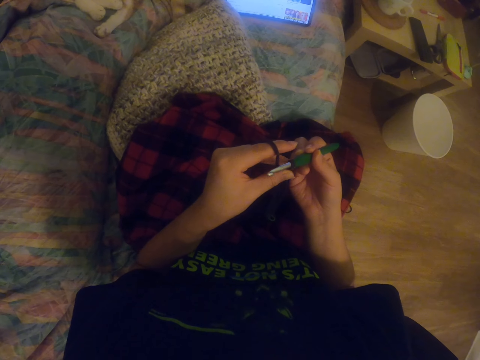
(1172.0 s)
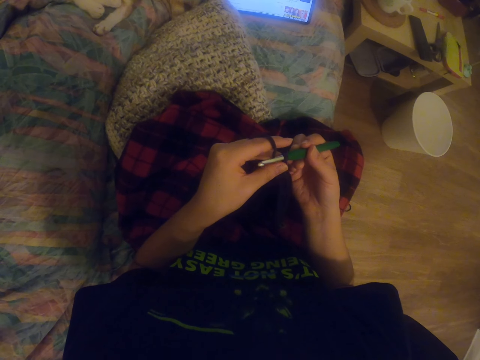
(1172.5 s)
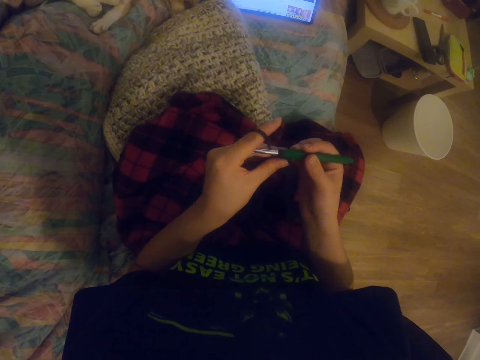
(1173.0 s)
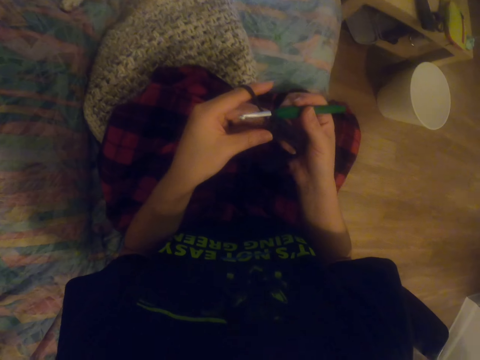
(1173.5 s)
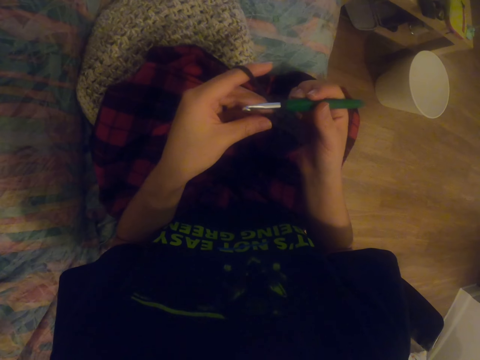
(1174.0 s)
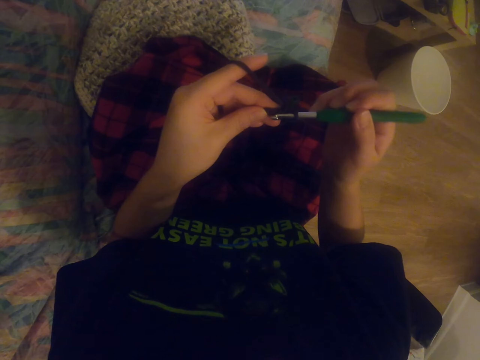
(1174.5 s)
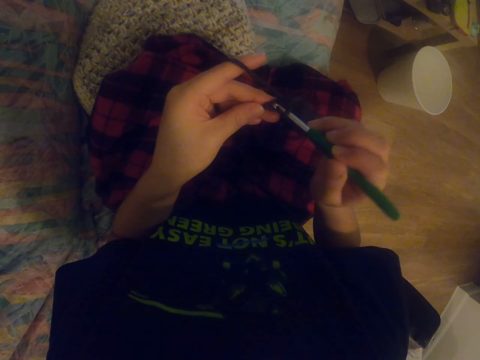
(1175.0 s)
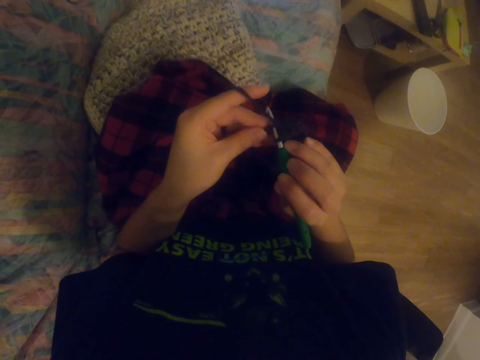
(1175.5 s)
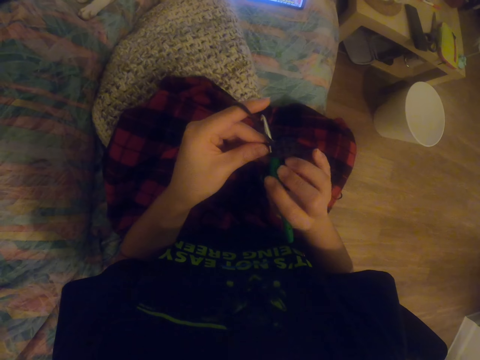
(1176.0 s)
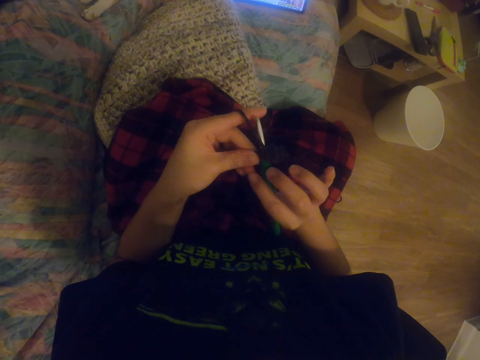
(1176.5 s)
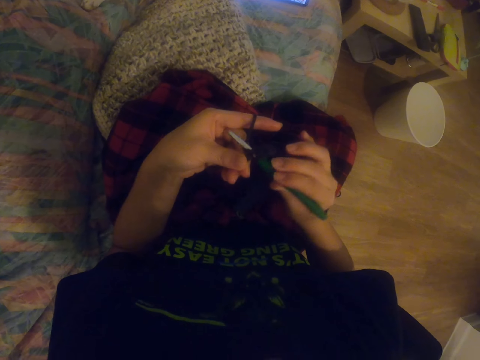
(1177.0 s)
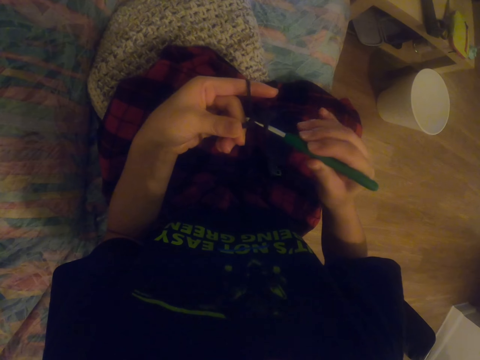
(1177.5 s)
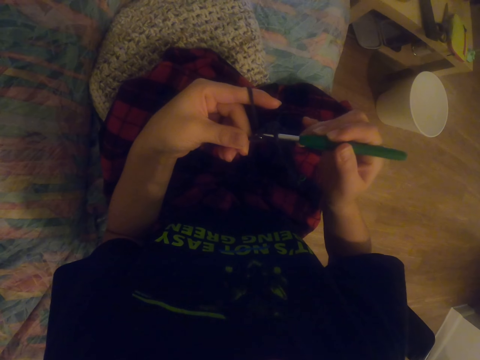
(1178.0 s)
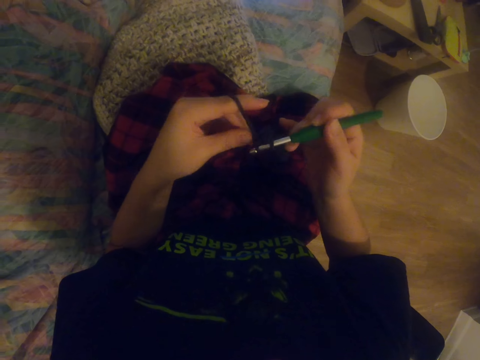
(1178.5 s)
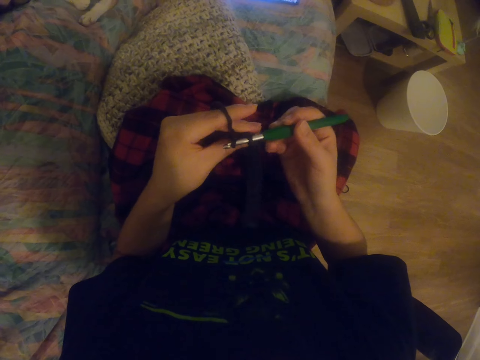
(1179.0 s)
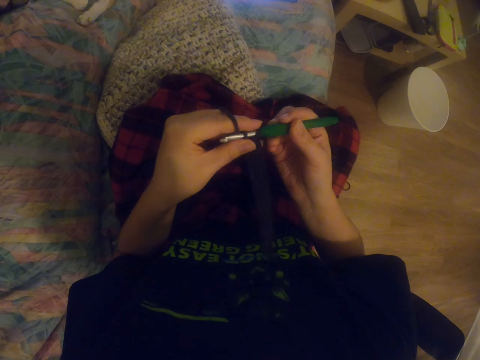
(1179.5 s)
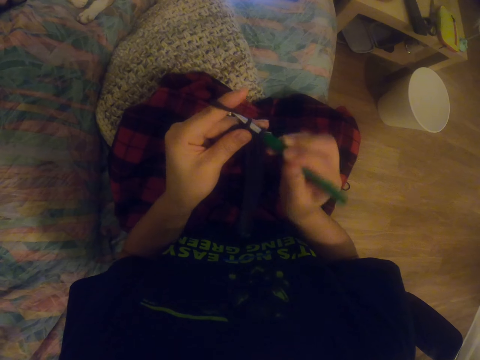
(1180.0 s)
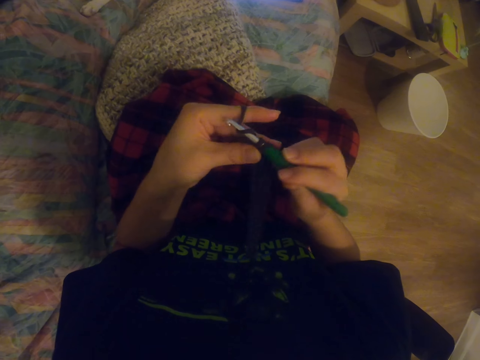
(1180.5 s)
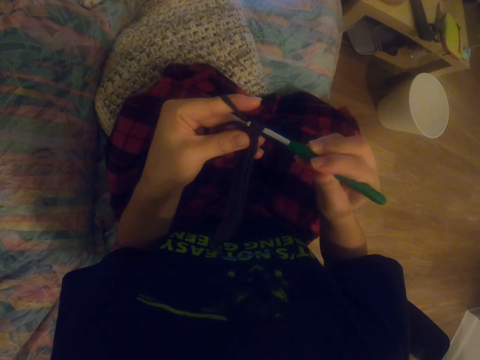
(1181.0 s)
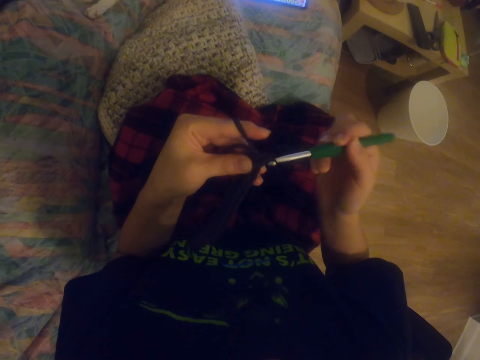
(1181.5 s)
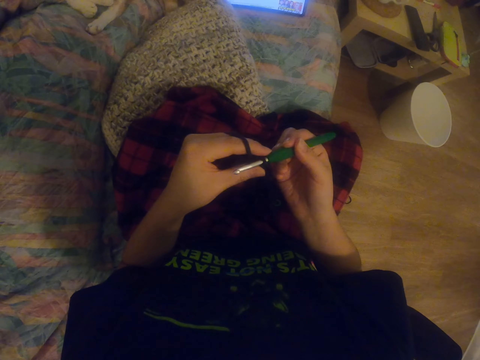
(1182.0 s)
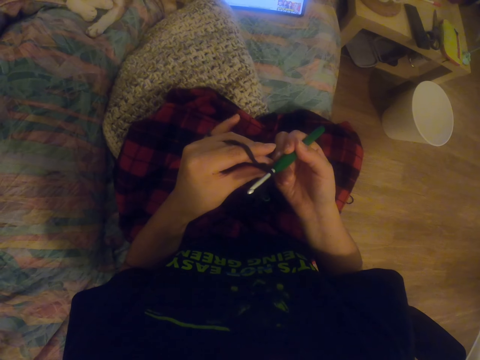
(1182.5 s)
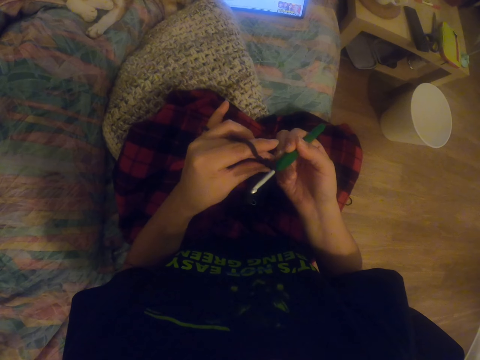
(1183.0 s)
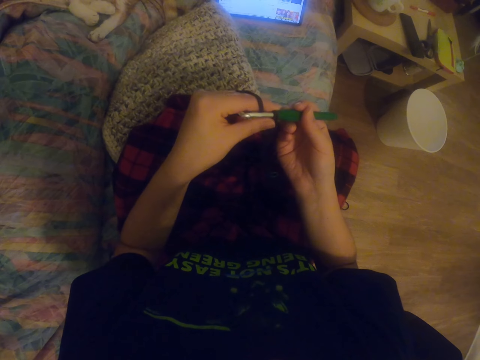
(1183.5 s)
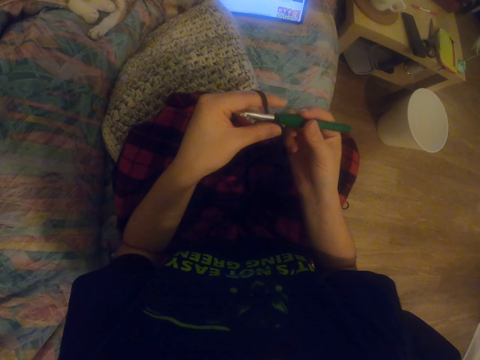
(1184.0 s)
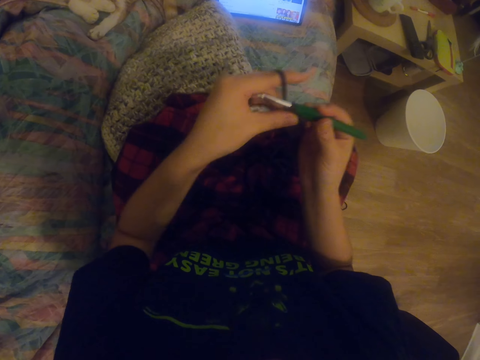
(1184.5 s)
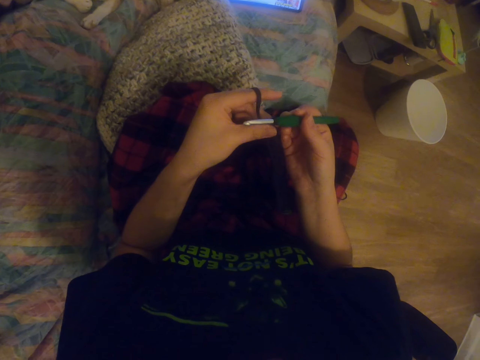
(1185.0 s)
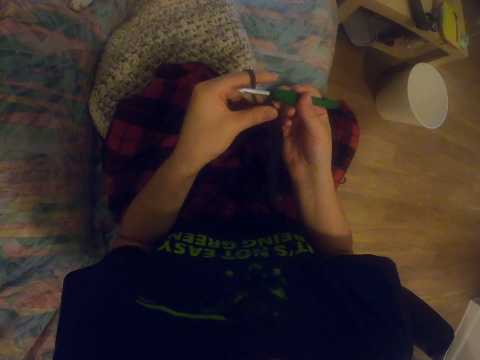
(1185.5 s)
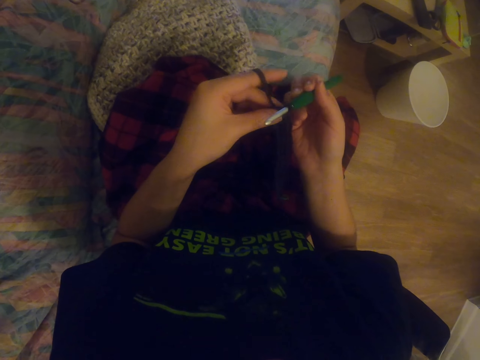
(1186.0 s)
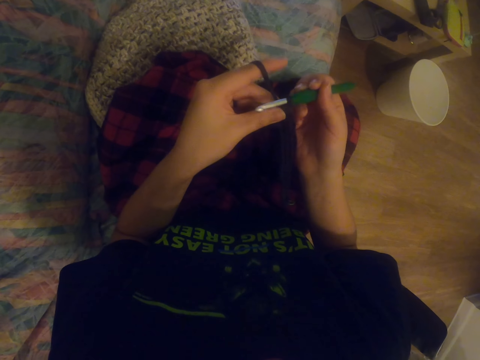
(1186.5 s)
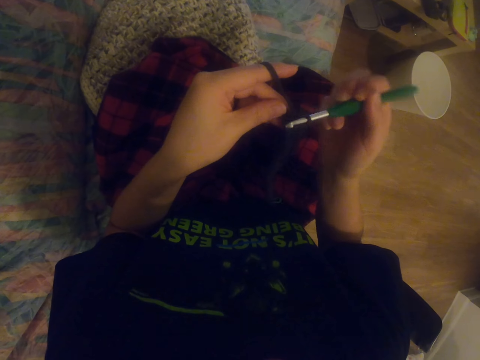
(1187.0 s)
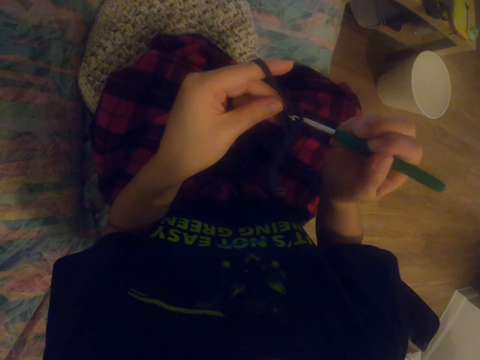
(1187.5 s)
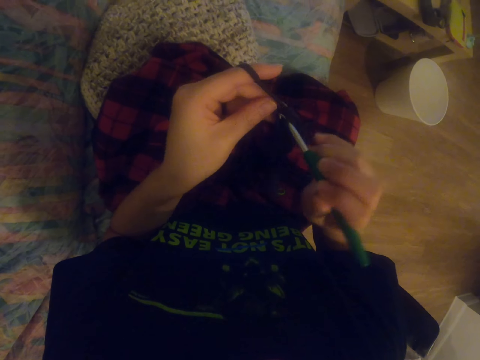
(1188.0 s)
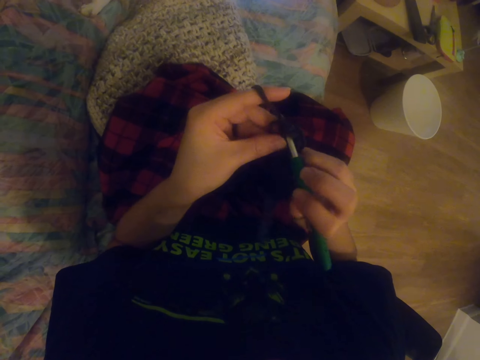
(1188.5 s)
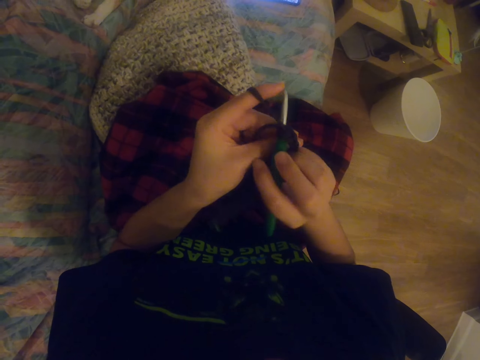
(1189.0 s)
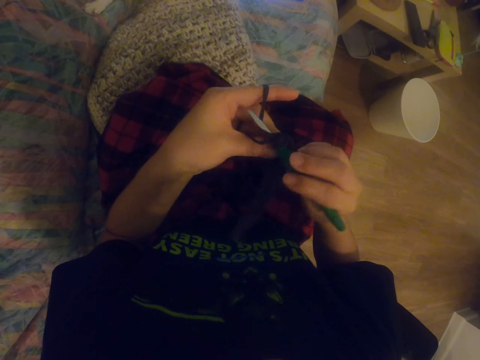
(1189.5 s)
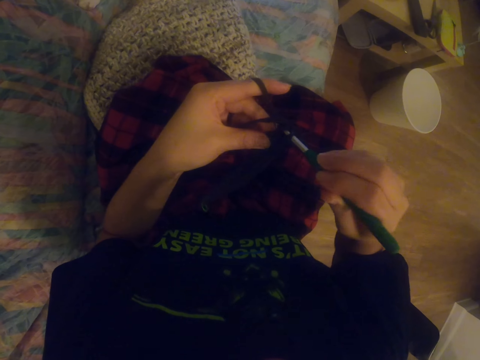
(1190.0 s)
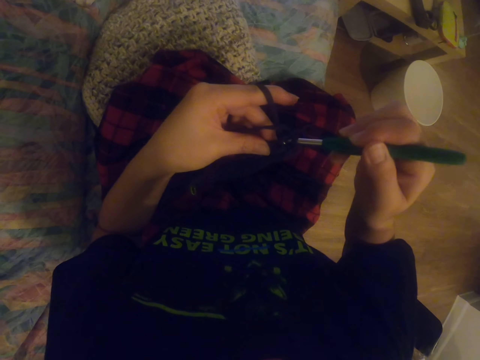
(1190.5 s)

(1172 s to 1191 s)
The camera wearer knits the garment with the knitting needle repeatedly. They watch a video on the tablet. They lift the arms. They knit the garment with the knitting needle.

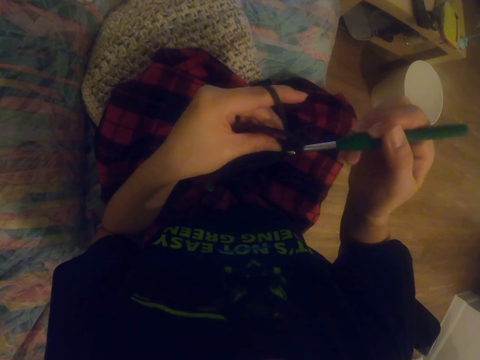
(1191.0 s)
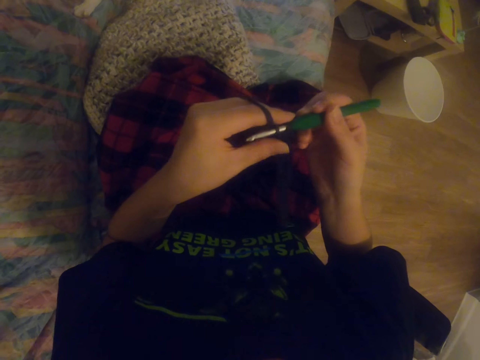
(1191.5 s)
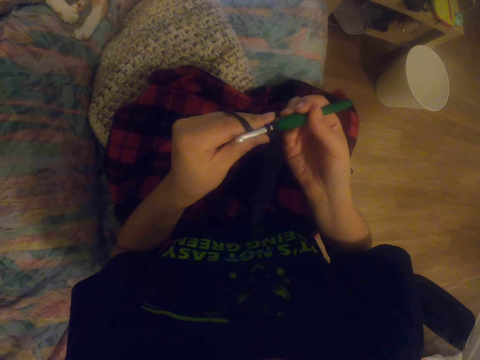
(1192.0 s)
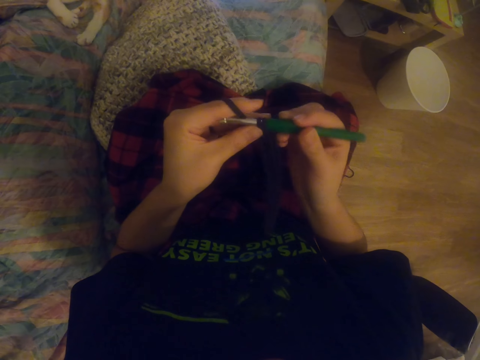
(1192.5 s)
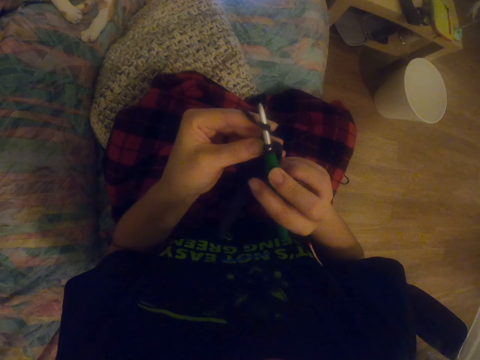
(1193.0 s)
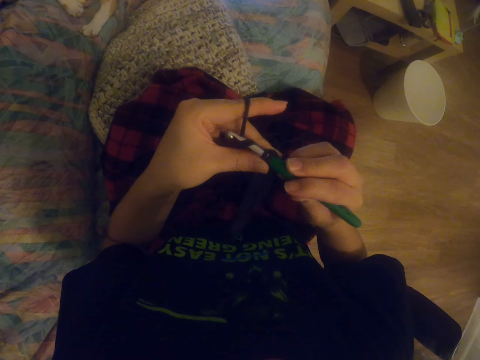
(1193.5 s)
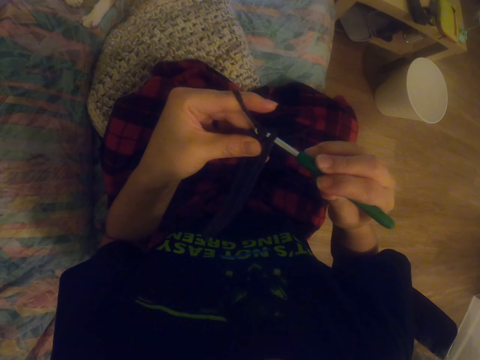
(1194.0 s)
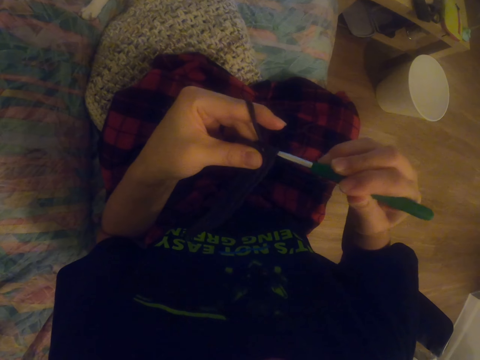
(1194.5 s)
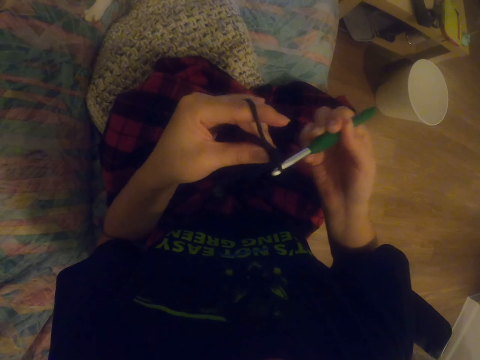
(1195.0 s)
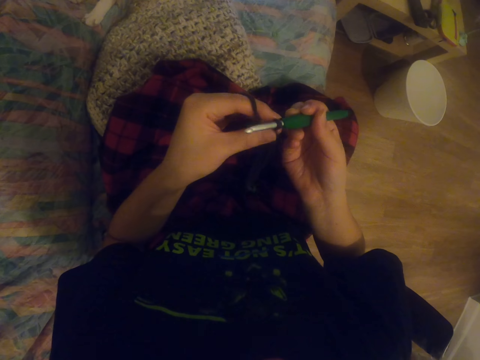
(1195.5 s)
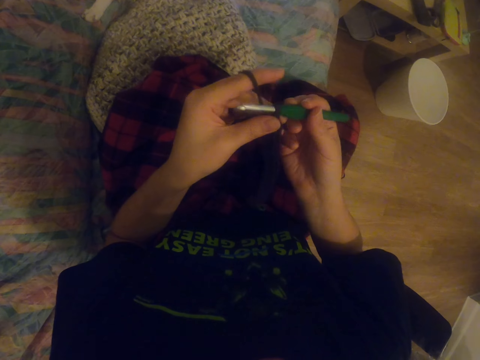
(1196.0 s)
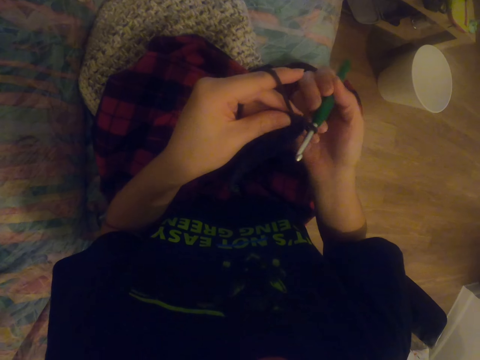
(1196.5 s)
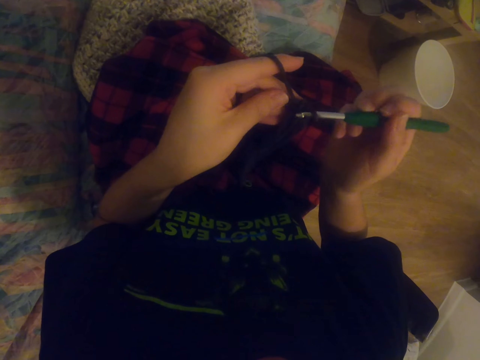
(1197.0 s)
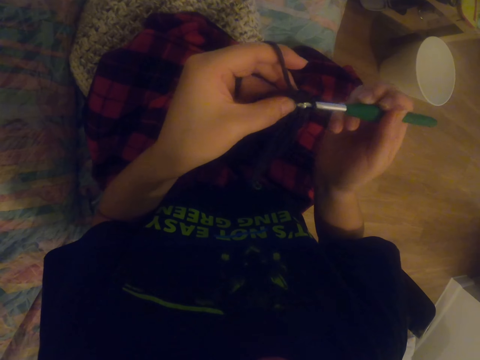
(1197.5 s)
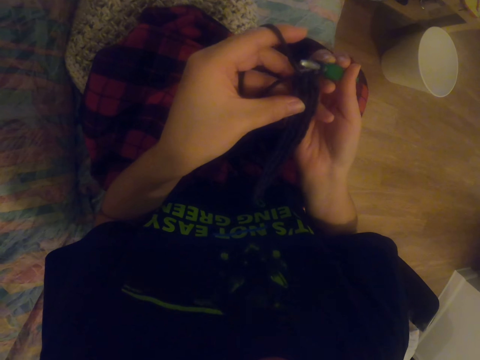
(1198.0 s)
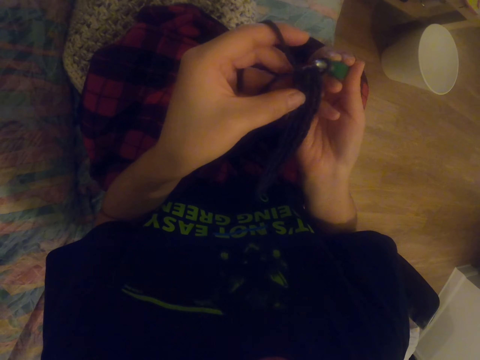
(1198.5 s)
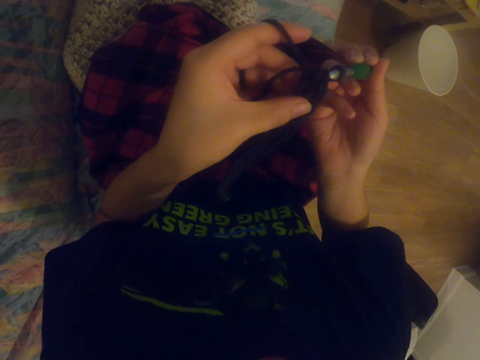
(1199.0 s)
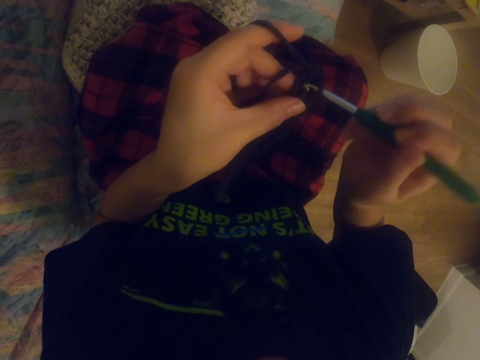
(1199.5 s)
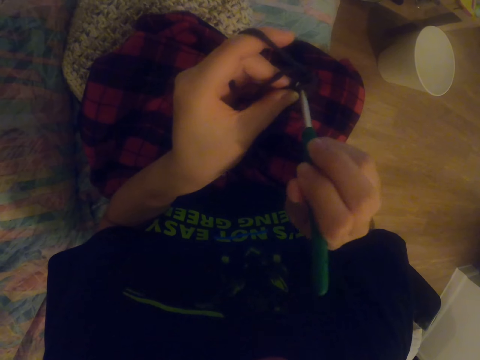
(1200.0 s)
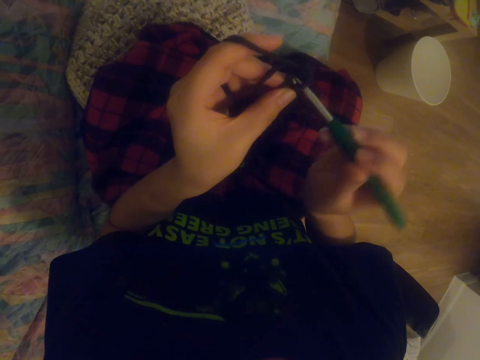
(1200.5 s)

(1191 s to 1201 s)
The camera wearer looks around. They knit the garment with the knitting needle.
